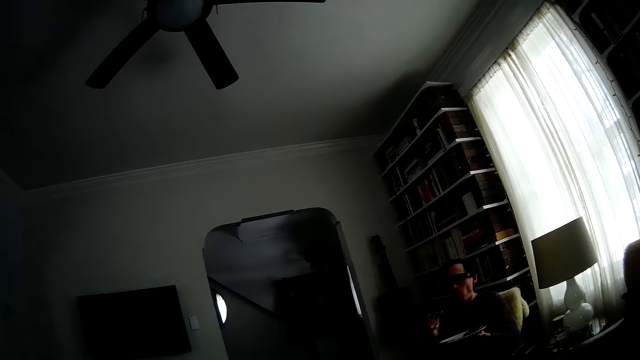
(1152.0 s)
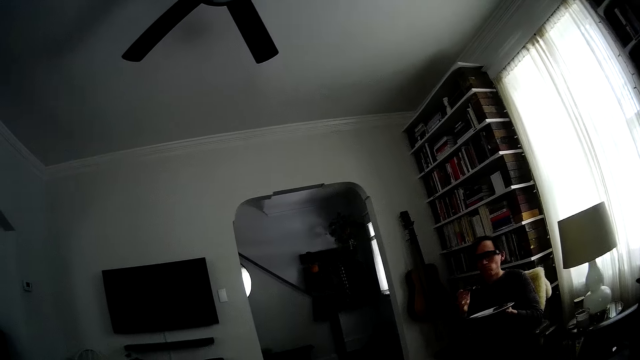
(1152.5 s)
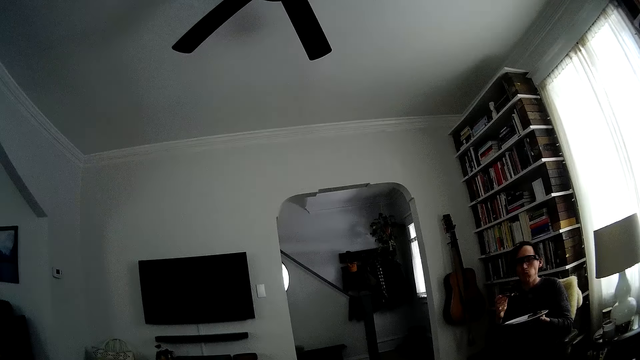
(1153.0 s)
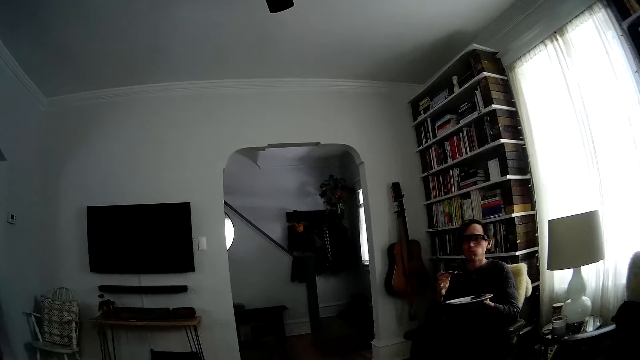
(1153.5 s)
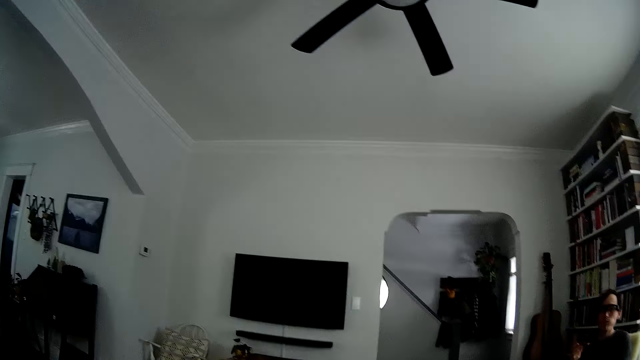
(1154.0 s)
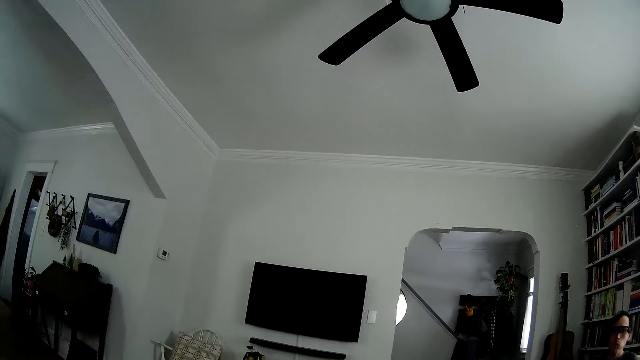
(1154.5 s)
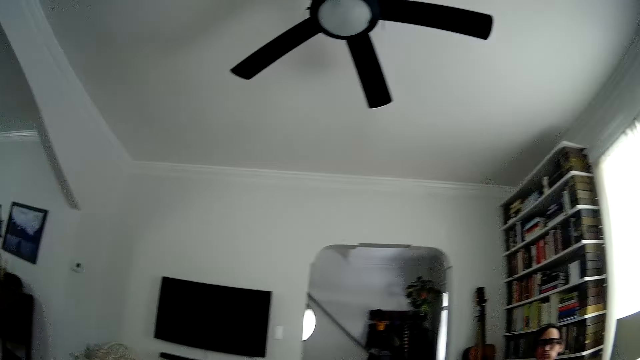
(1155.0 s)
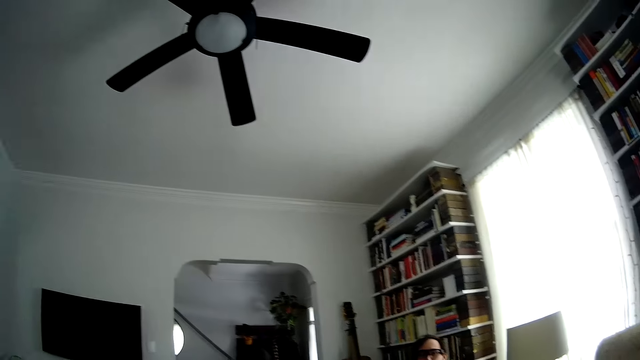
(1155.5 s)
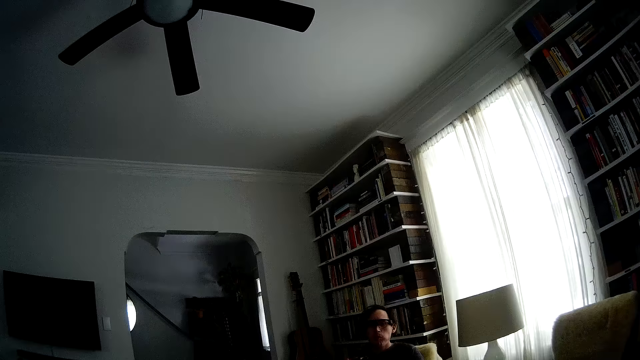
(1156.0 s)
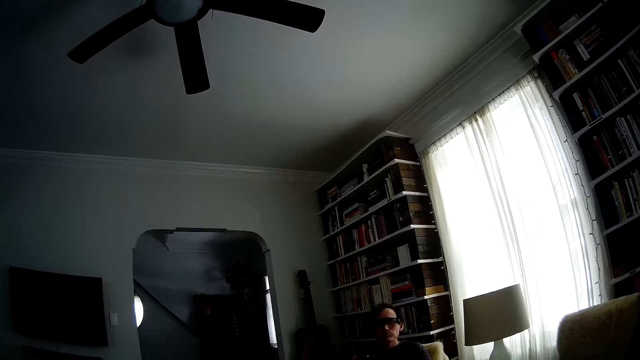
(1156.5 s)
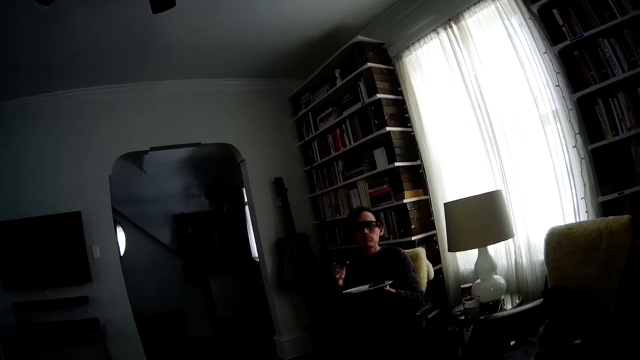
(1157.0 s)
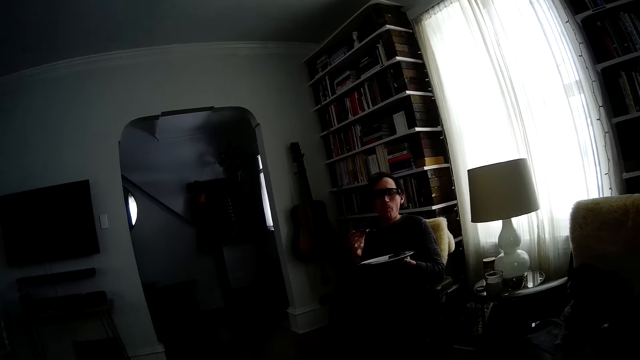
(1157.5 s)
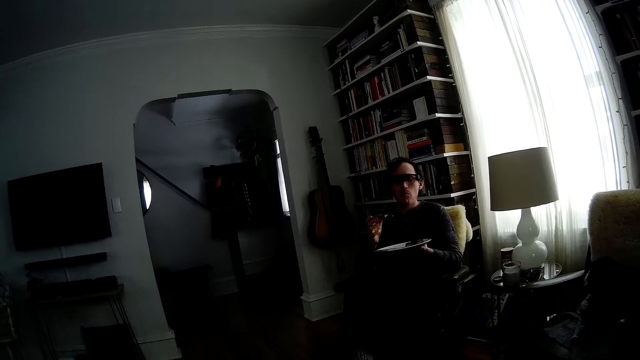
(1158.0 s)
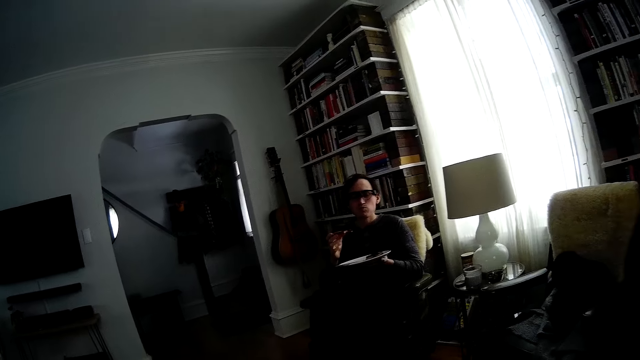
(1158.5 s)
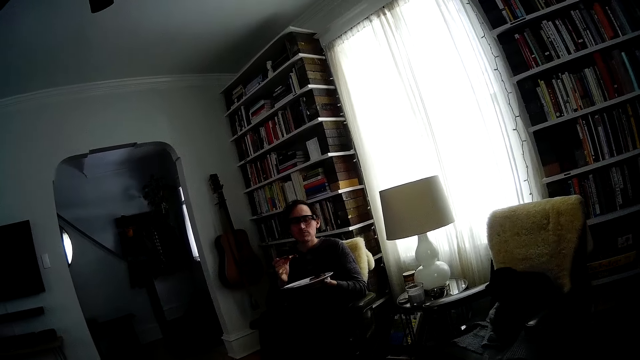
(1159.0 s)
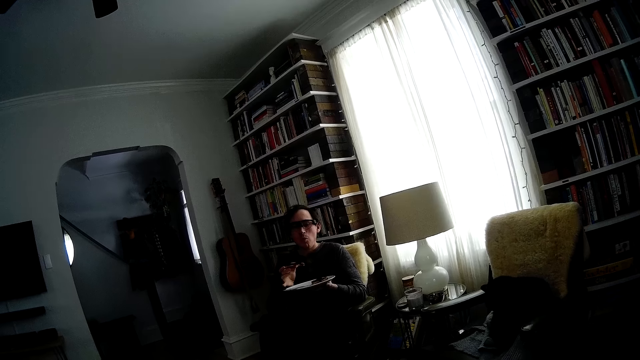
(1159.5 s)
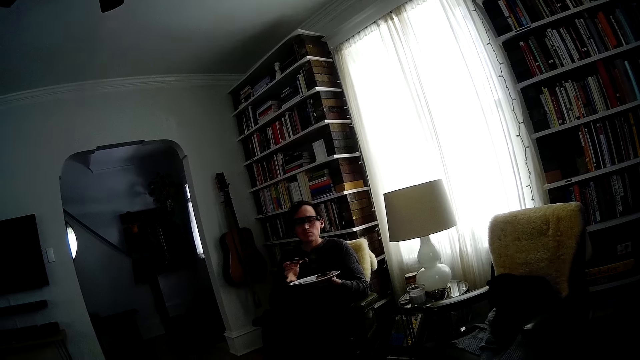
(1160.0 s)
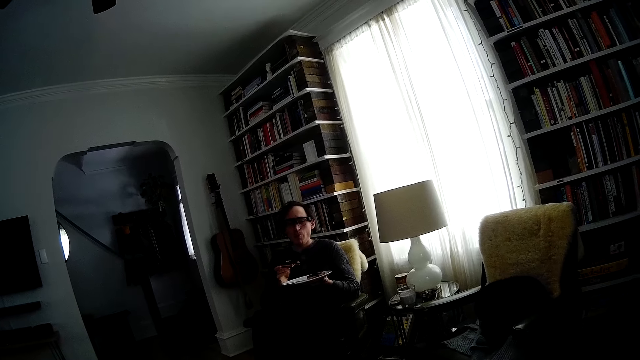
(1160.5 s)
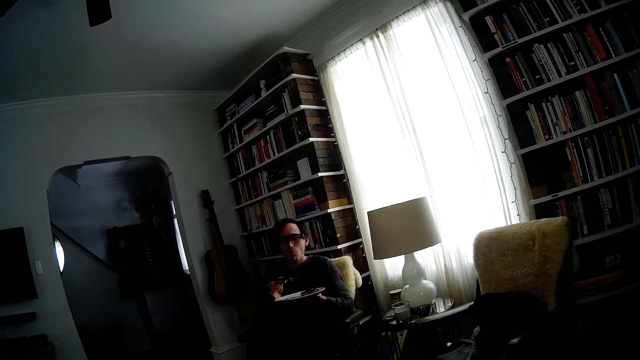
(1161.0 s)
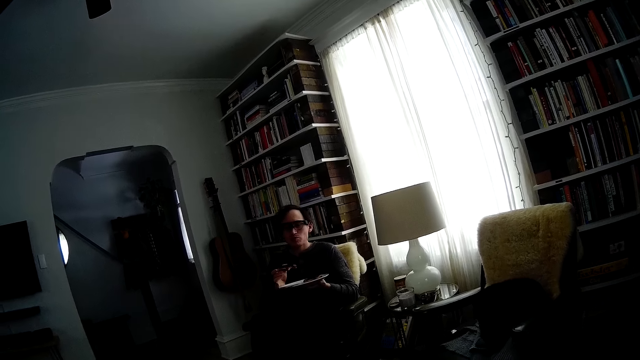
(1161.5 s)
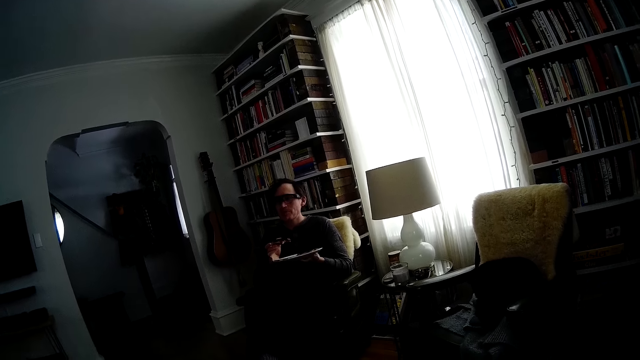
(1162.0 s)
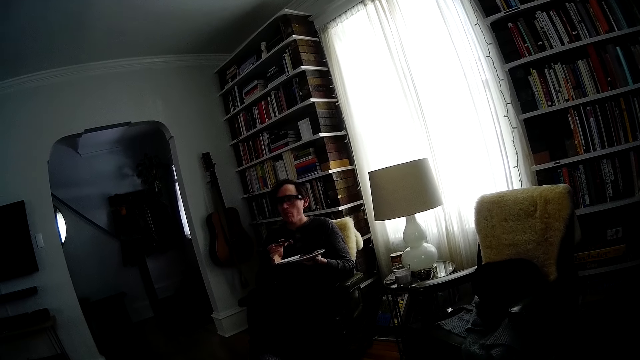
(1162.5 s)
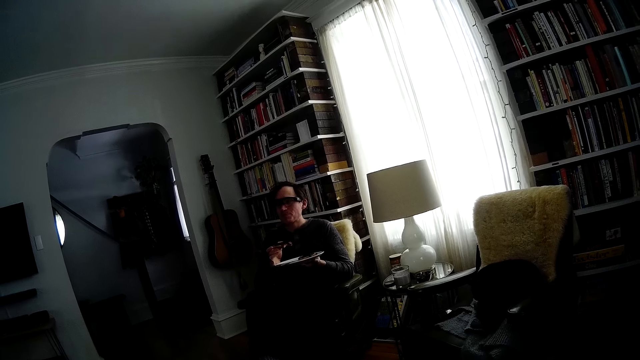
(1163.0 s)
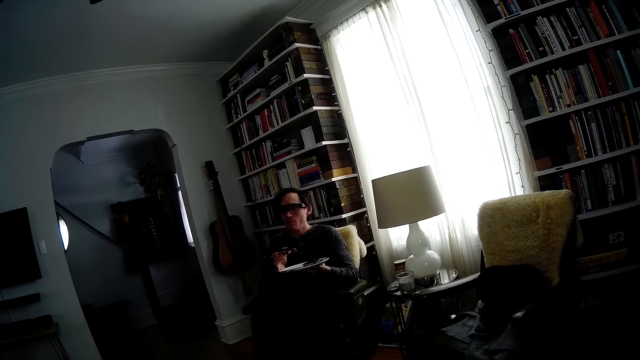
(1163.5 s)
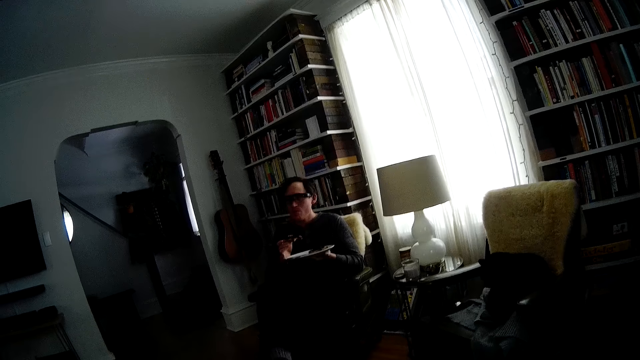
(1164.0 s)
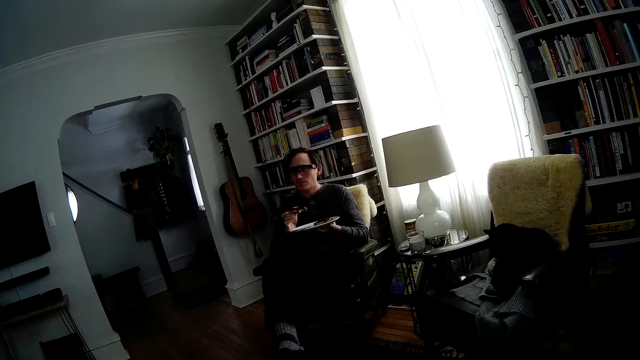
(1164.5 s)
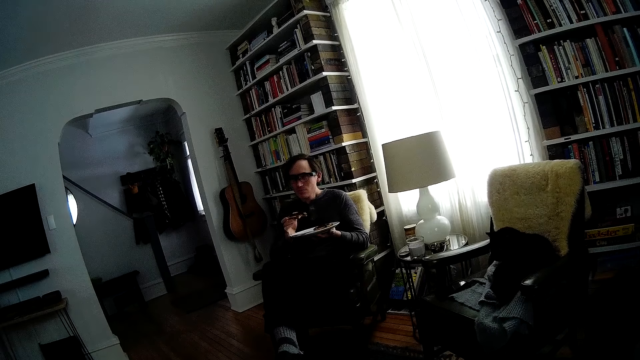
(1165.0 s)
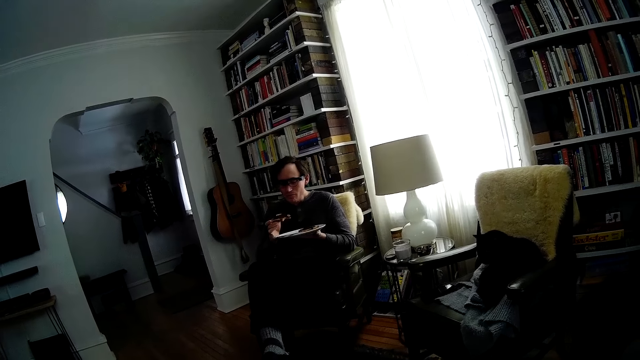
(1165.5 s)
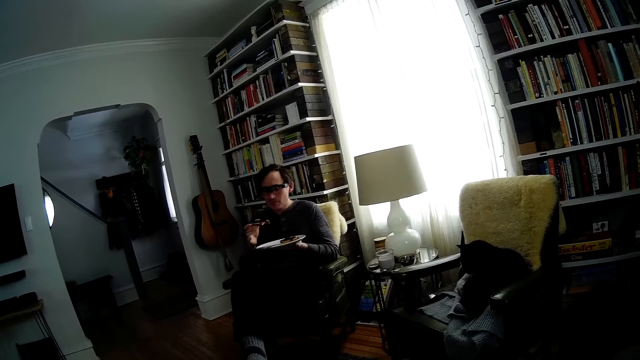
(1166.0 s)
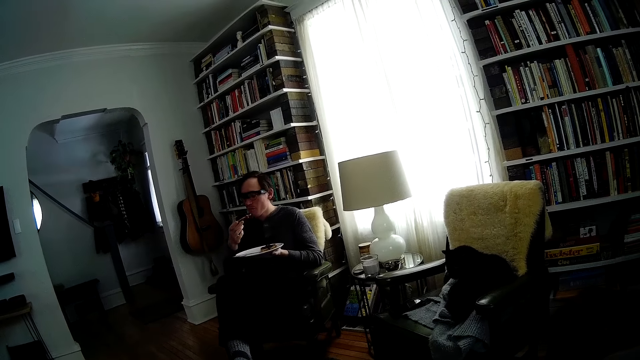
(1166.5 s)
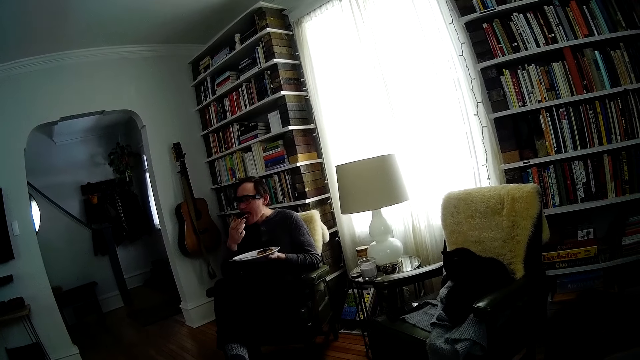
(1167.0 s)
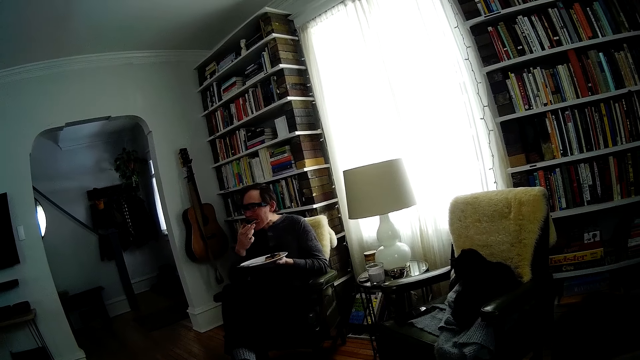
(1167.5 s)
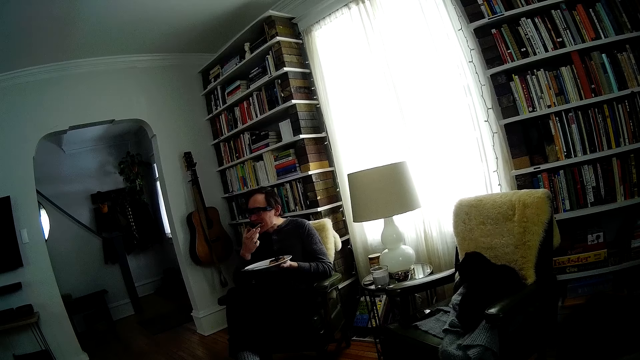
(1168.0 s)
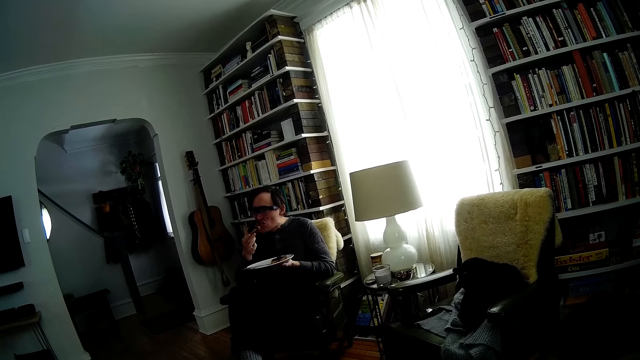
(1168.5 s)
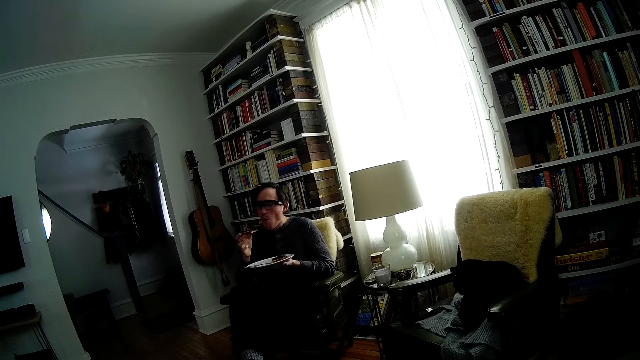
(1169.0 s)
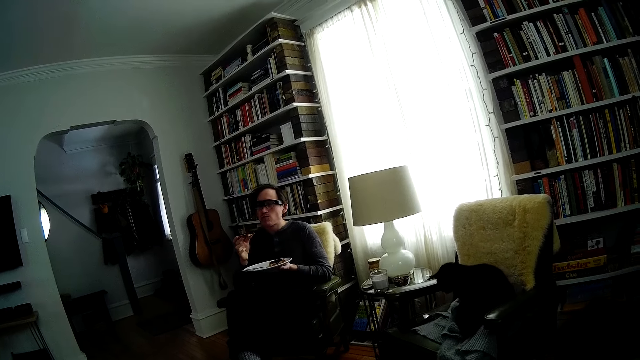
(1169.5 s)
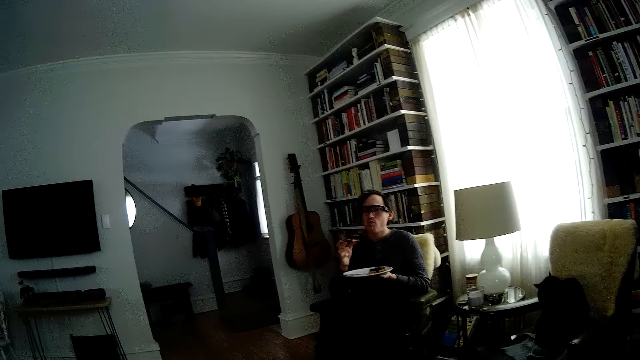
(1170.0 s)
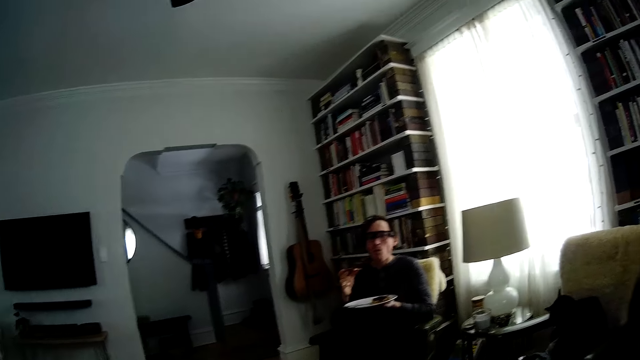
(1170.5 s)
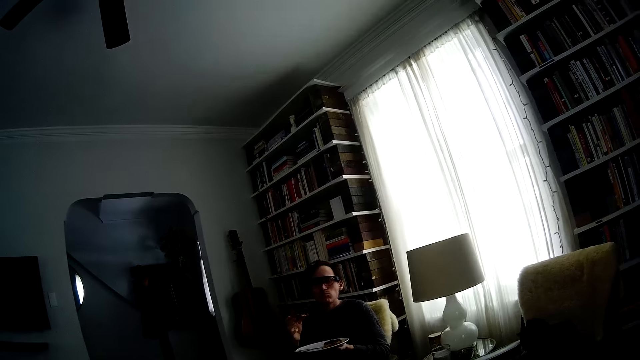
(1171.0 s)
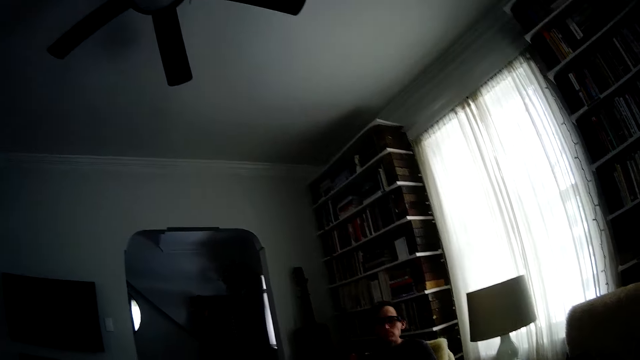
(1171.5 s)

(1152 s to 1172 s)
The man chews the bread in his mouth. A cat moves its head. The man places his little finger on a plate in his left hand. The man eats the bread in his right hand.
